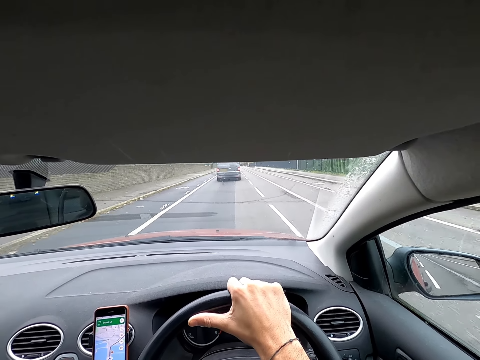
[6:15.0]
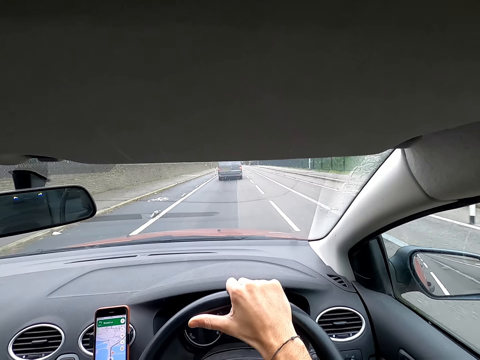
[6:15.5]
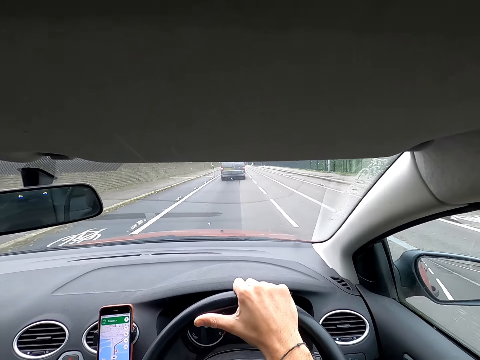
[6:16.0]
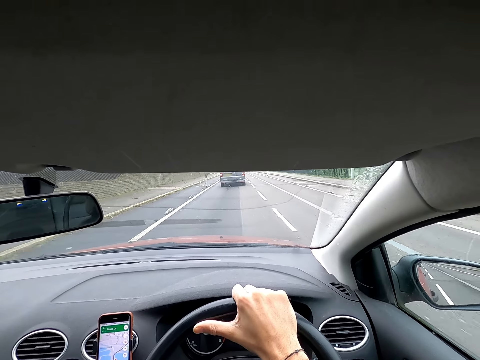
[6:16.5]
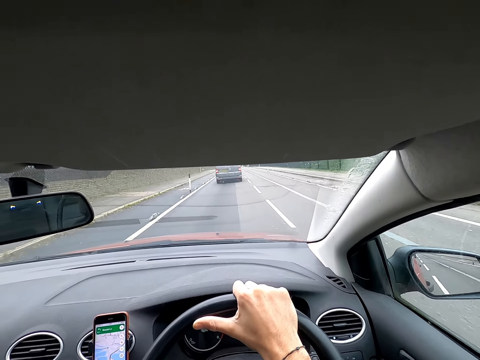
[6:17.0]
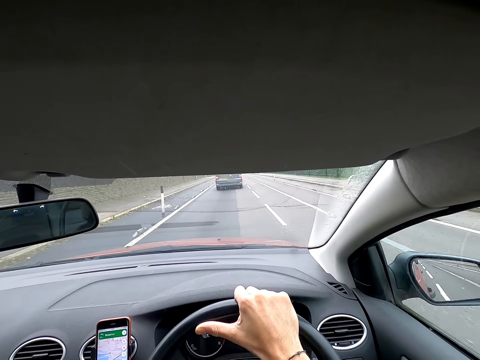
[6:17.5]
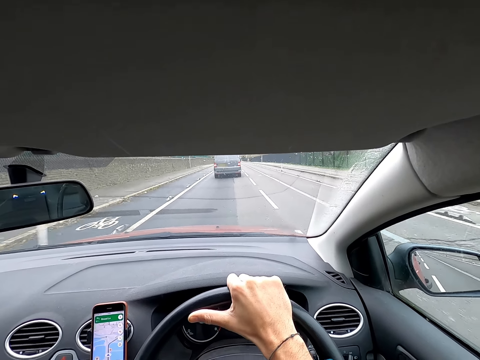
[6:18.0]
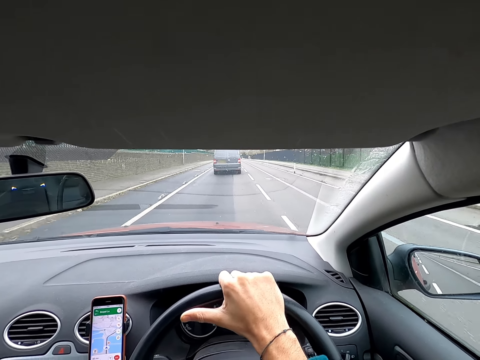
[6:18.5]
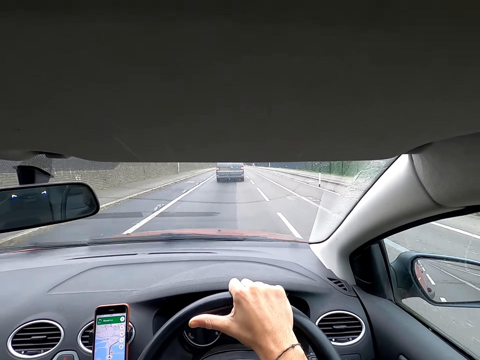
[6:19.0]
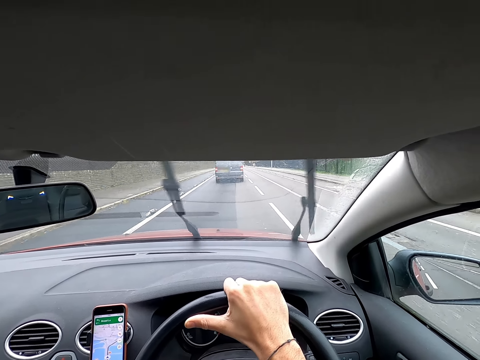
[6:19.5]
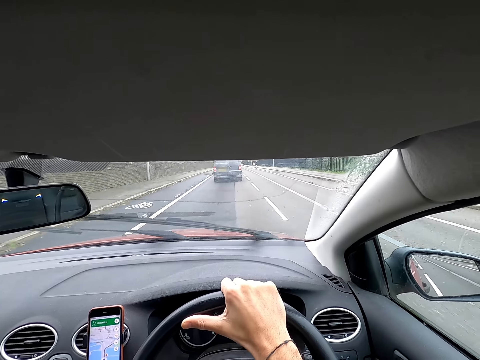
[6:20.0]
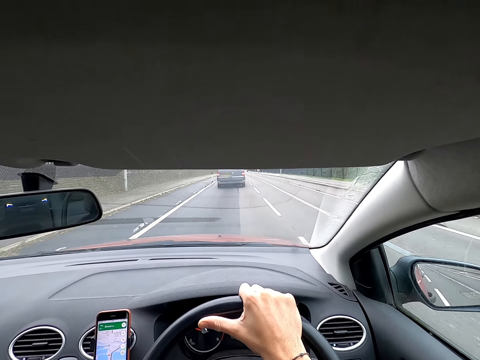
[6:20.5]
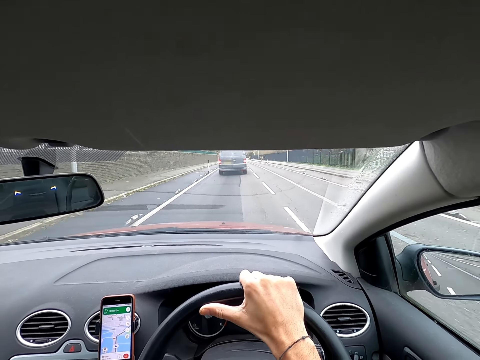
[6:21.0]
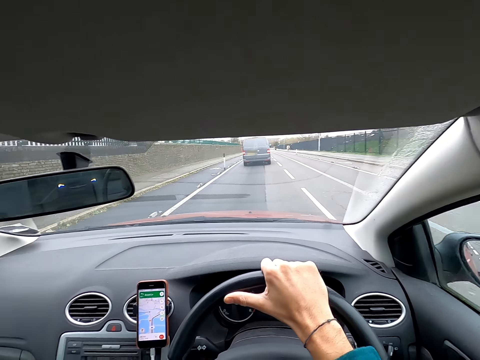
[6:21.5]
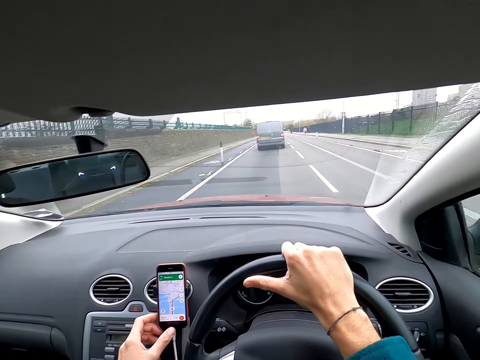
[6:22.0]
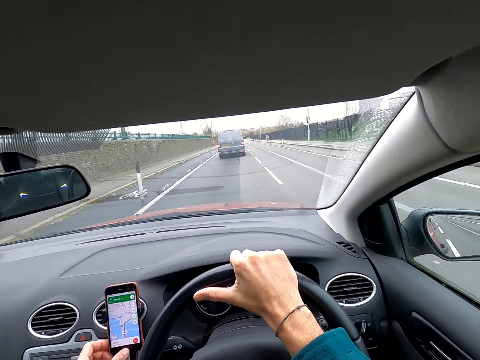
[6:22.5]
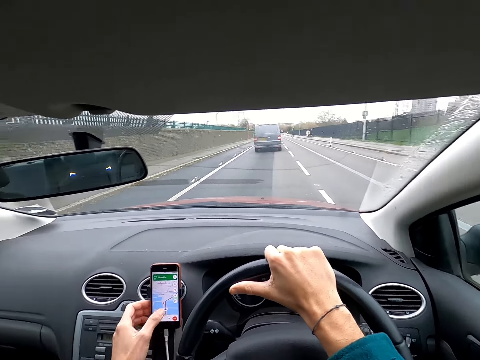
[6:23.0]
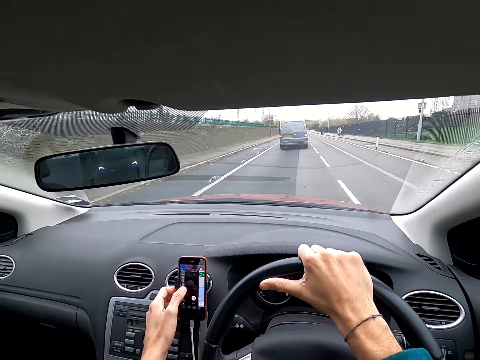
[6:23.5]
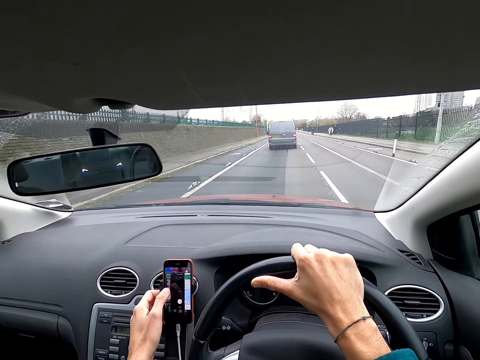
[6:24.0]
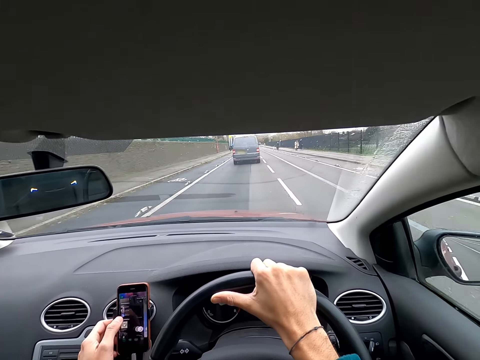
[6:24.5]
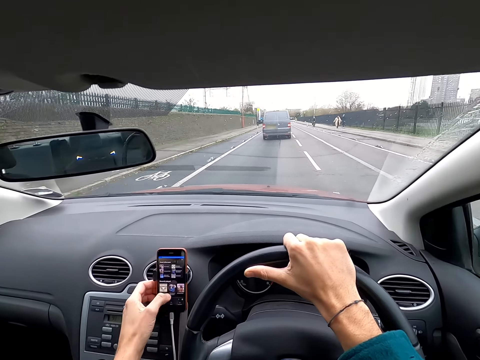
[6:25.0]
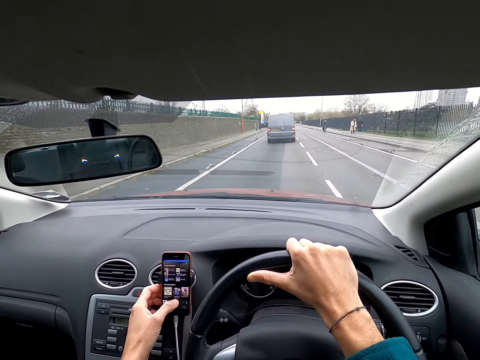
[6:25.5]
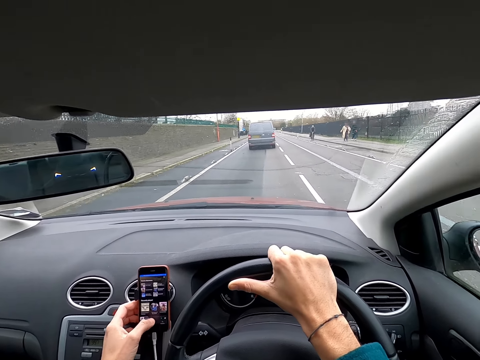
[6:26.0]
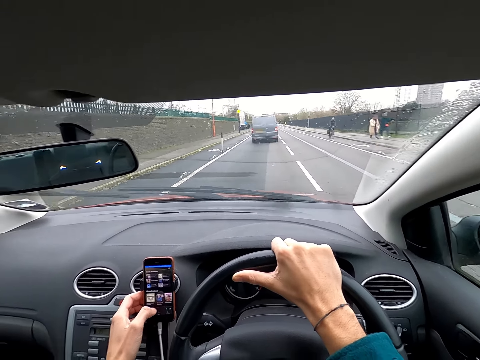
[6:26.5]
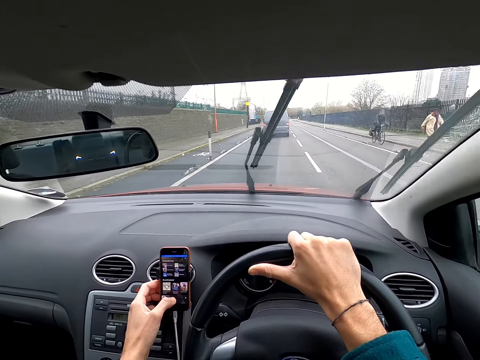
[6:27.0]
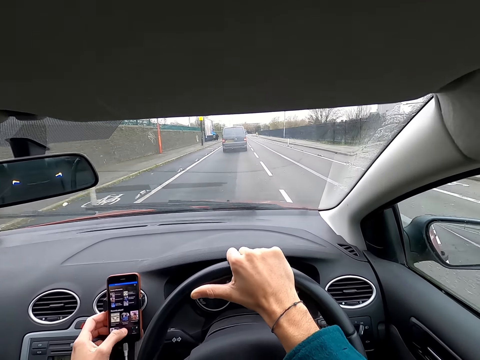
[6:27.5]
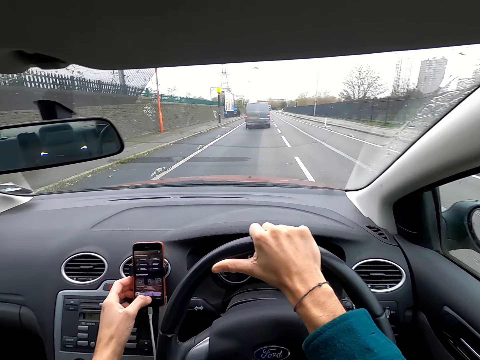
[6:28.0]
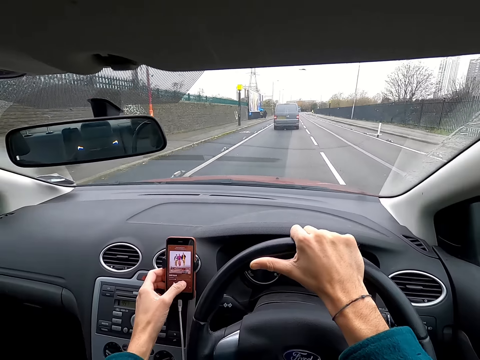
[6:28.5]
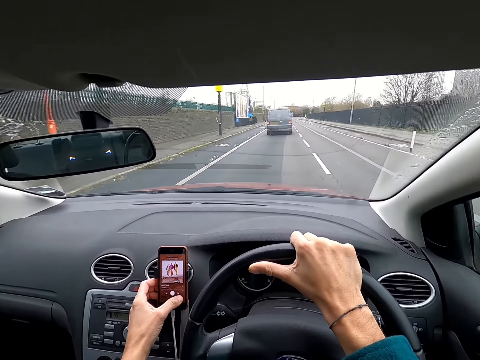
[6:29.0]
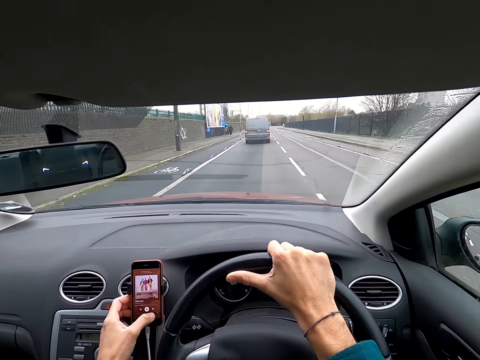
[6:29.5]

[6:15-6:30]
The camera wearer presses the phone in the car with his left hand. He browses his phone.

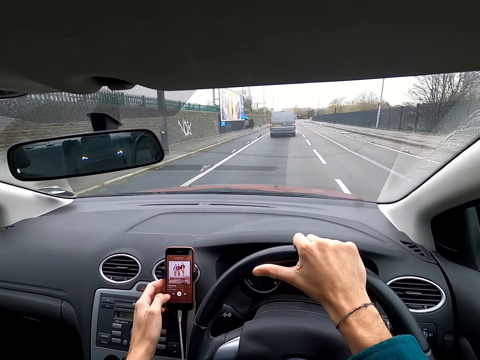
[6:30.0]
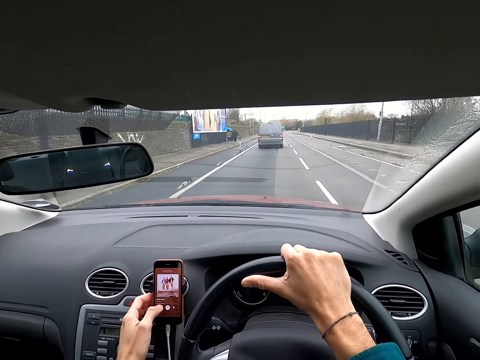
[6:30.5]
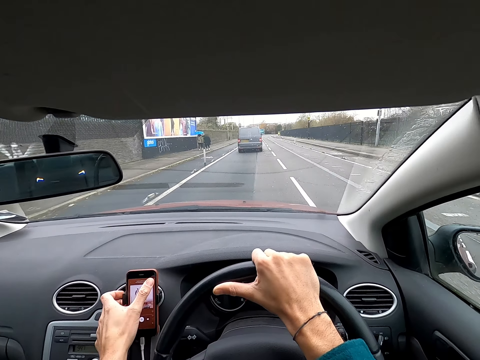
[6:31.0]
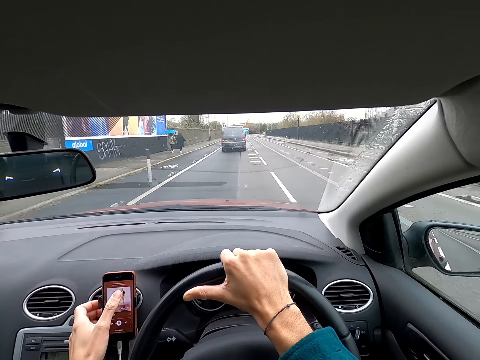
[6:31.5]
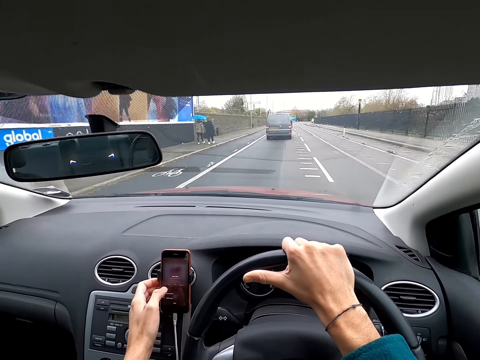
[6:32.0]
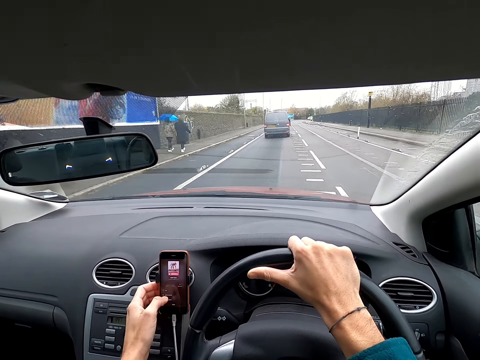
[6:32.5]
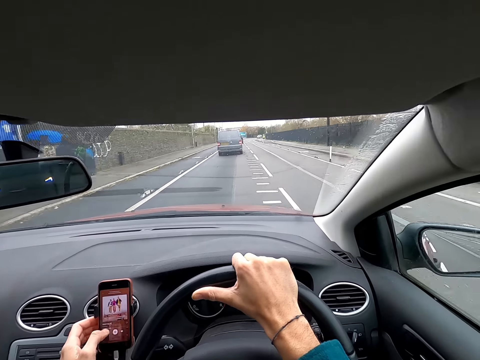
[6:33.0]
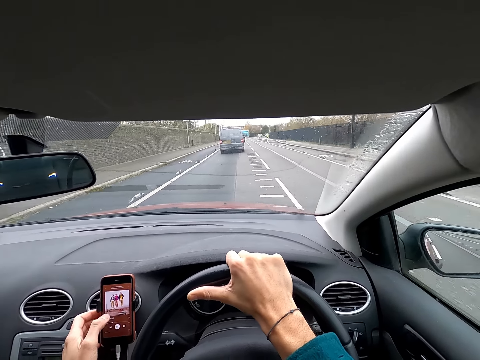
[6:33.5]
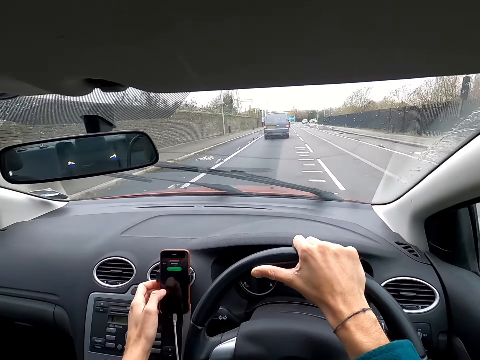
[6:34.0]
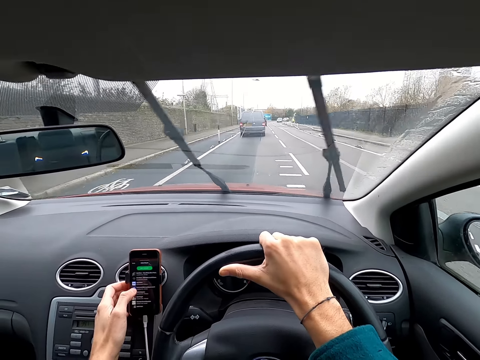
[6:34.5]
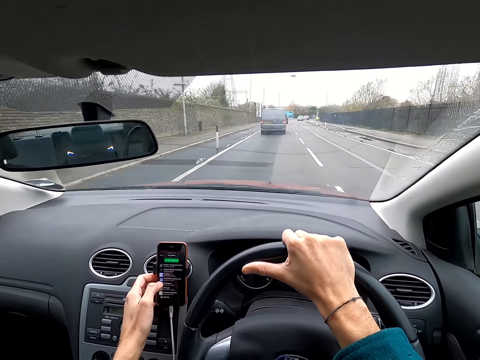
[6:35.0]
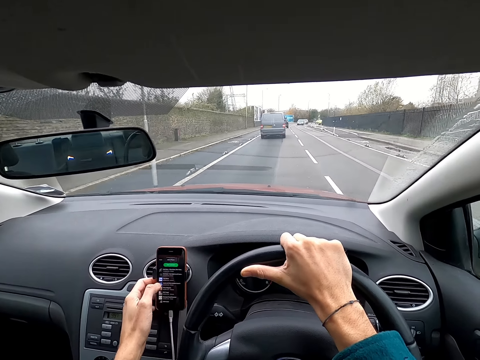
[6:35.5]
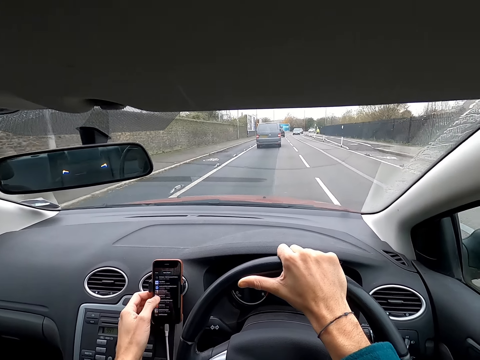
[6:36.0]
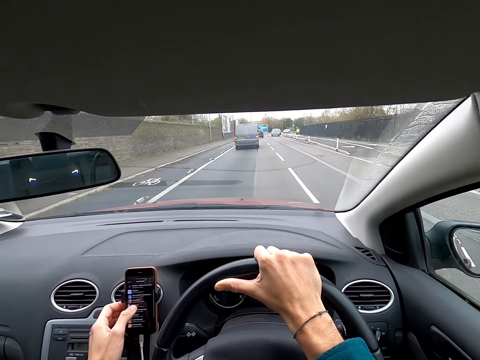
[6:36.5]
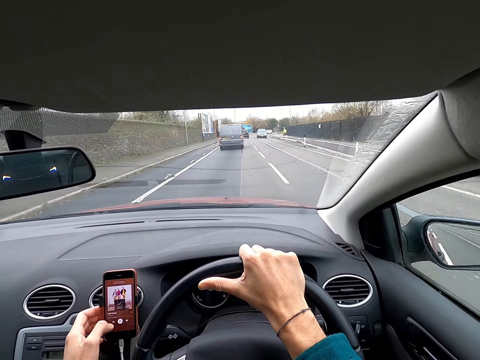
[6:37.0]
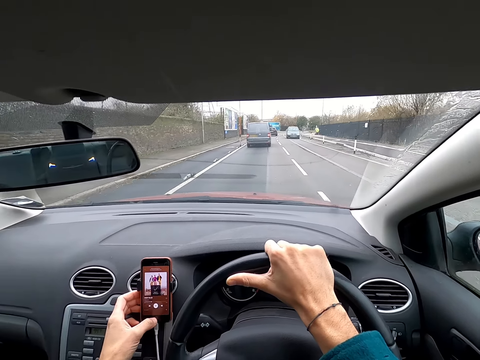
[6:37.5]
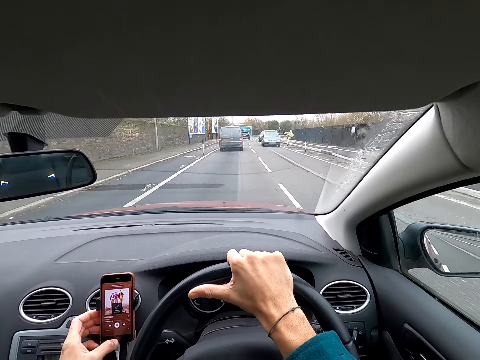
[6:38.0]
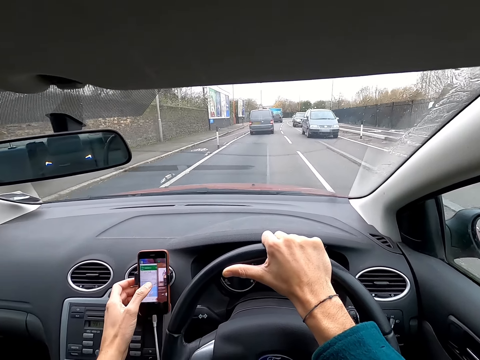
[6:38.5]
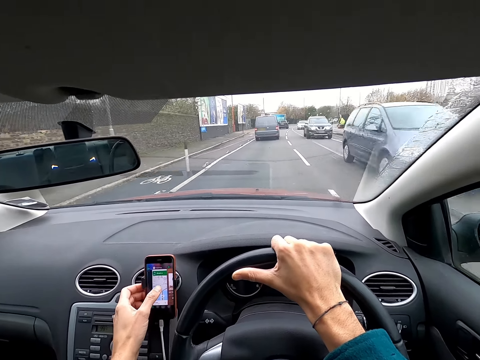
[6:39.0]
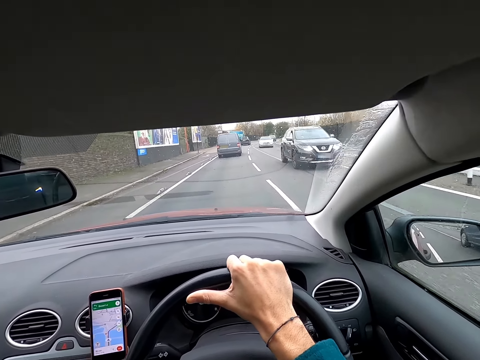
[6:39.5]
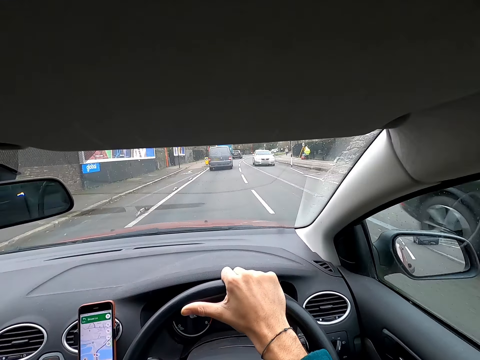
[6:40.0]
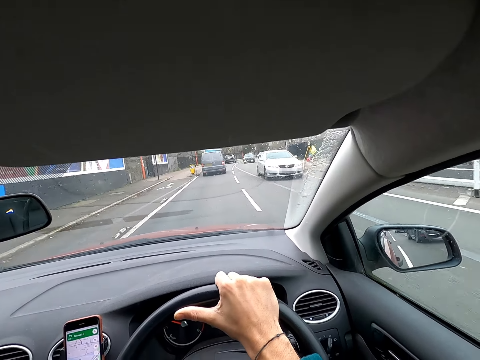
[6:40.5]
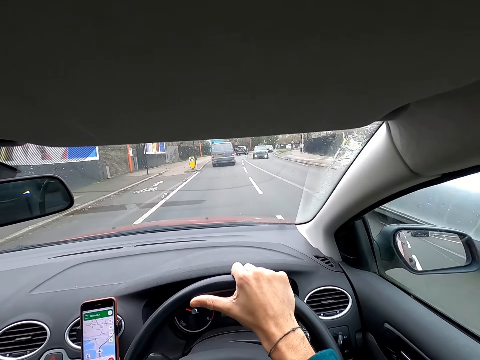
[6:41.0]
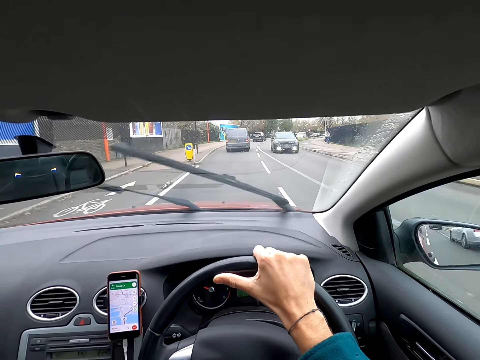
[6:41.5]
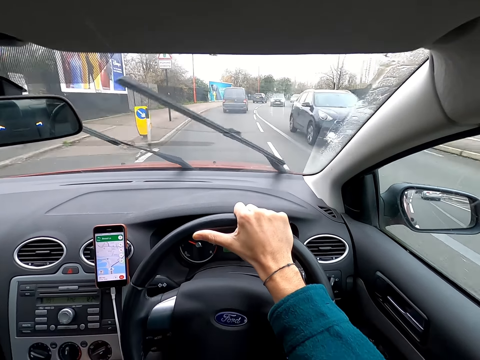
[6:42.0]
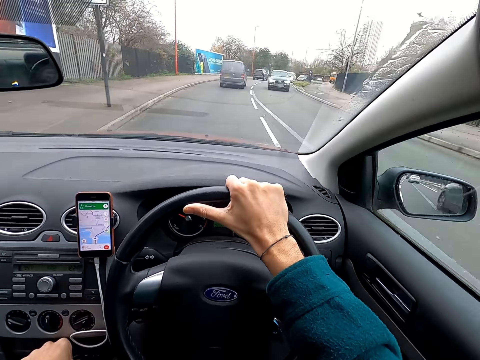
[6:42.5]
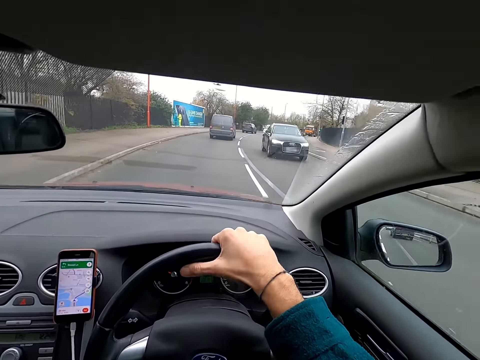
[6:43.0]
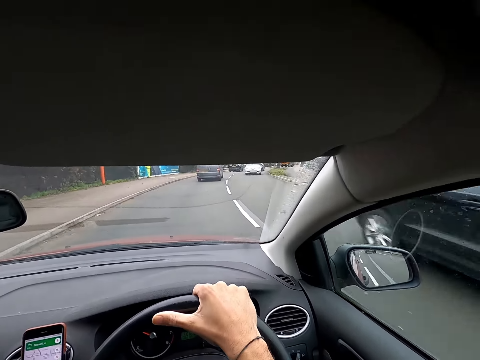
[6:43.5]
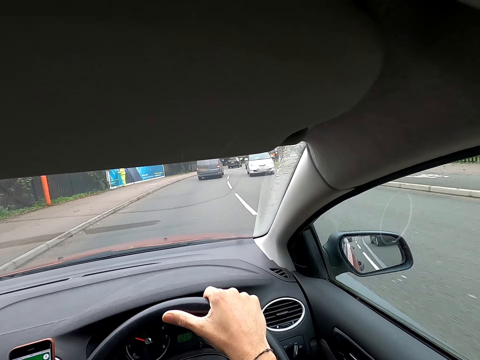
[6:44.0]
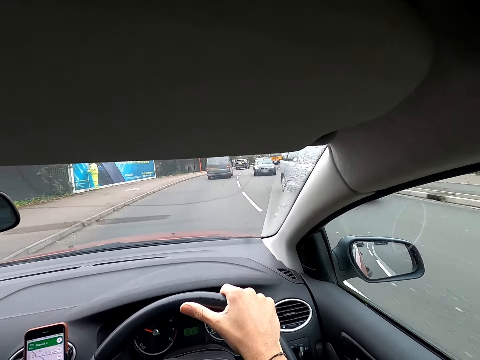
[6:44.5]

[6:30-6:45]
A black car drives past the camera wearer, and again. The camera wearer drives a car. A white car drives past them. A black car drives past them, and again.
